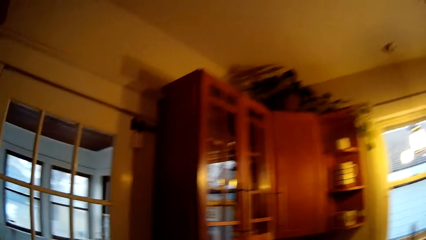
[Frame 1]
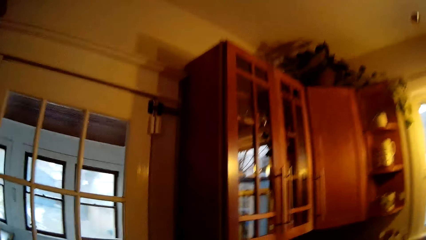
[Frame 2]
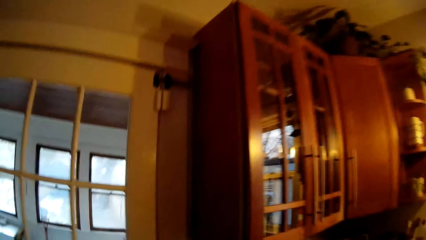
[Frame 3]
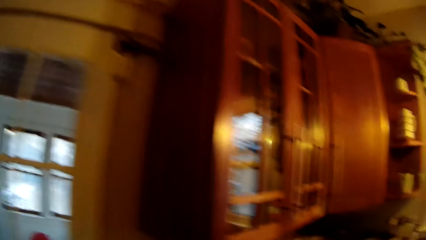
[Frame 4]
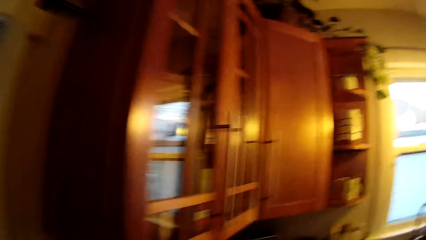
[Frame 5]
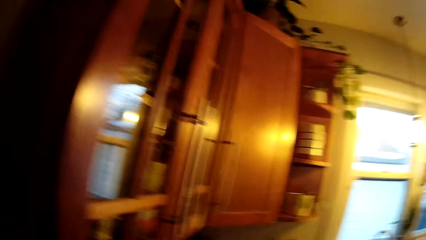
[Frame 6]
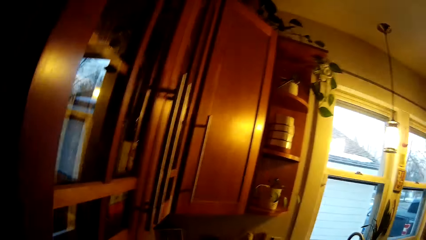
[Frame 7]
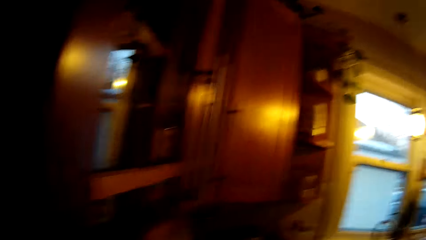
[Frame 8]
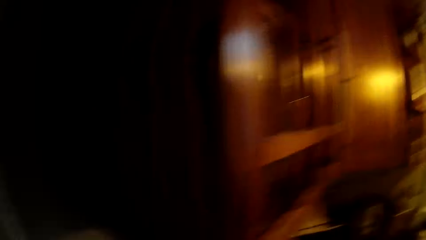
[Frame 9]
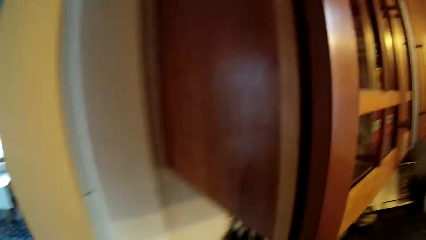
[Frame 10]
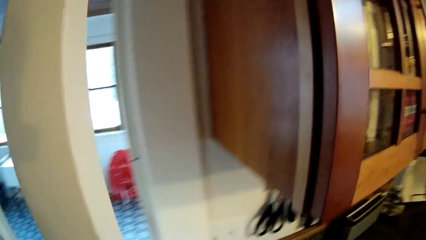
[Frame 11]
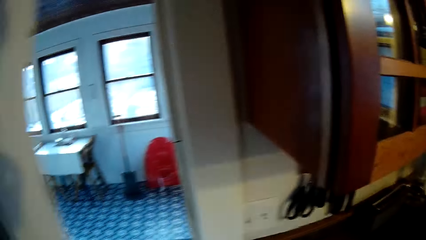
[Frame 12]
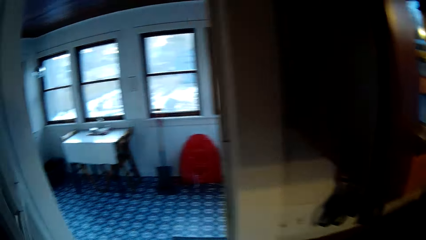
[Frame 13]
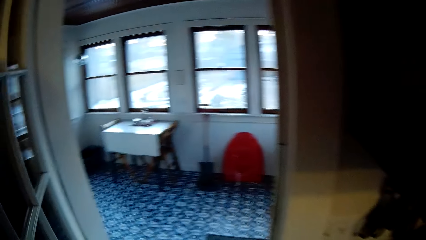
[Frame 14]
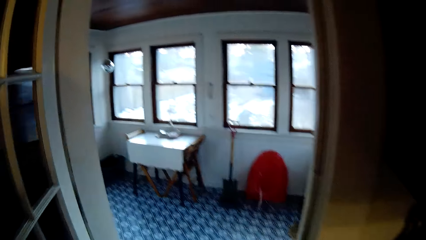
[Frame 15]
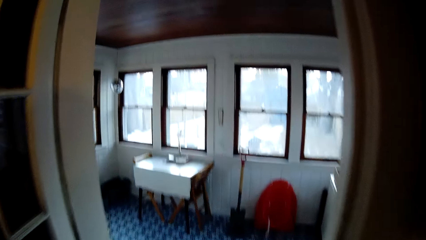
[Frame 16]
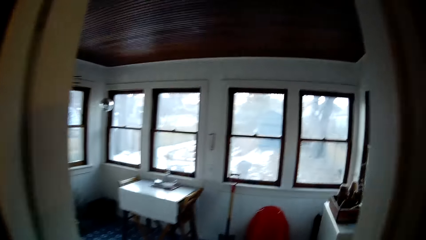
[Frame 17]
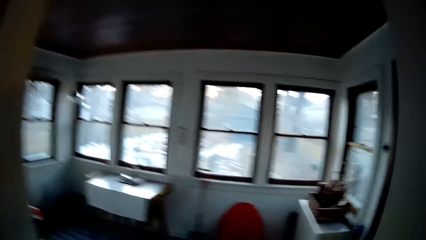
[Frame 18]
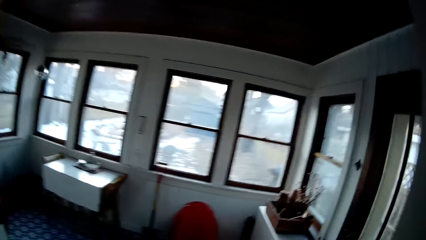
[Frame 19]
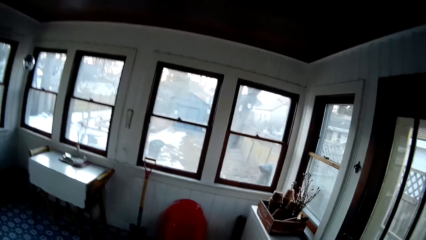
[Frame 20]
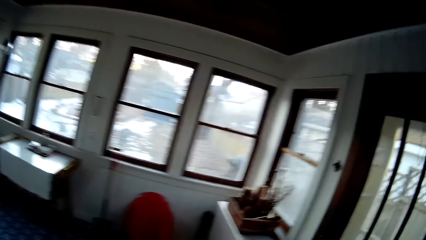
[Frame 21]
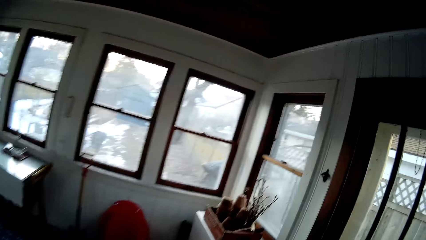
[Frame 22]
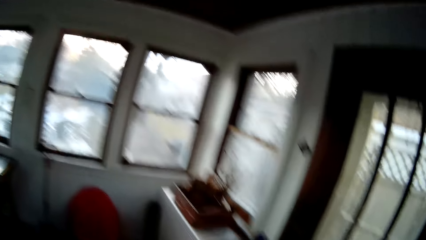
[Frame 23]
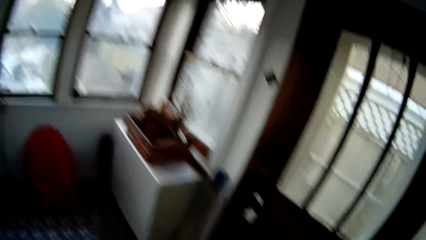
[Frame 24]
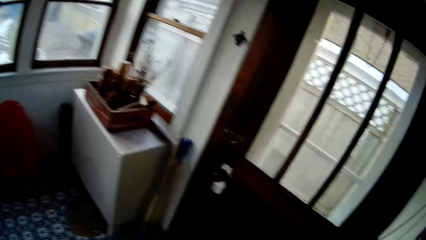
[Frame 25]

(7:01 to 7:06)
The camera wearer opens the door. They look around. They enter into a small room.

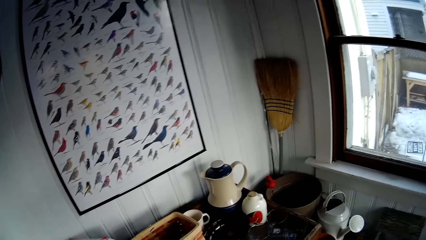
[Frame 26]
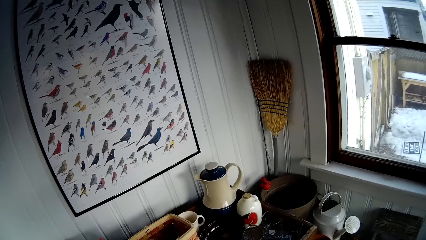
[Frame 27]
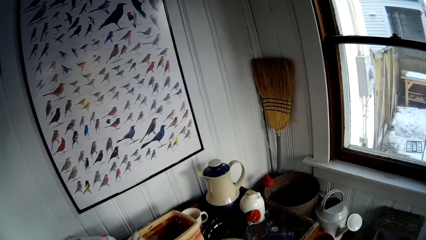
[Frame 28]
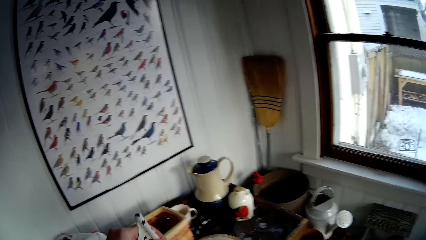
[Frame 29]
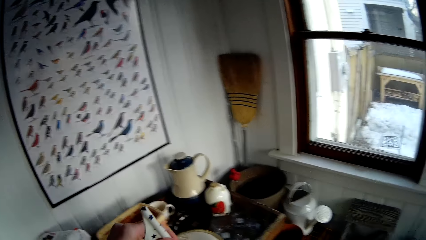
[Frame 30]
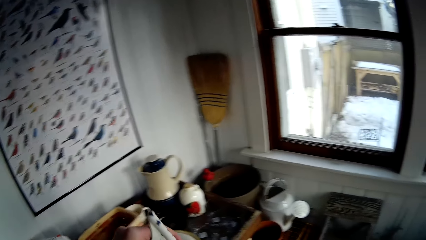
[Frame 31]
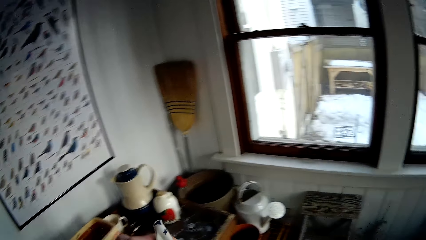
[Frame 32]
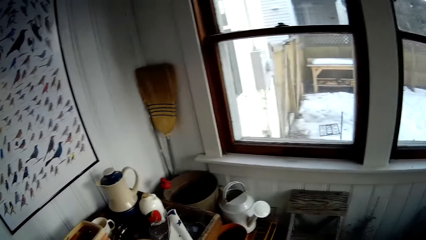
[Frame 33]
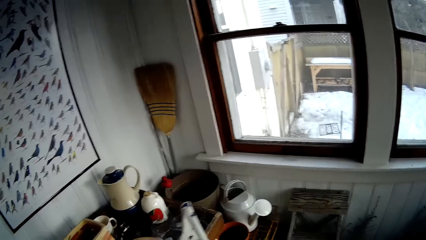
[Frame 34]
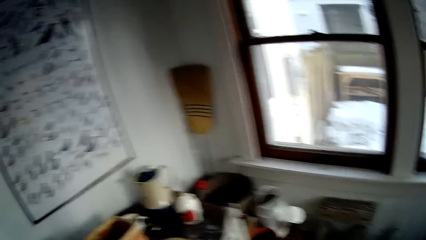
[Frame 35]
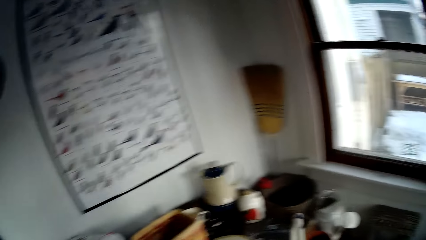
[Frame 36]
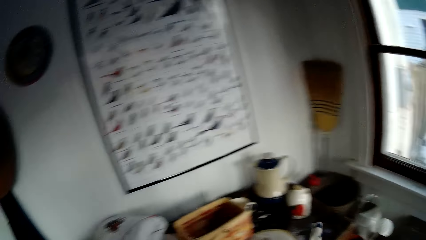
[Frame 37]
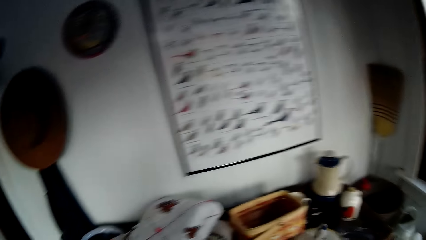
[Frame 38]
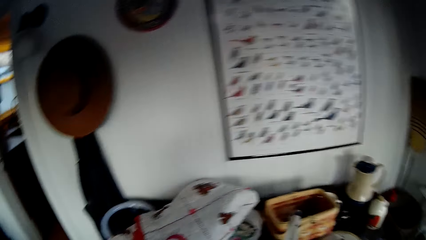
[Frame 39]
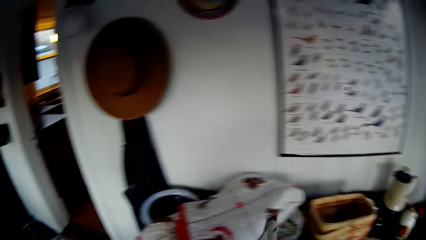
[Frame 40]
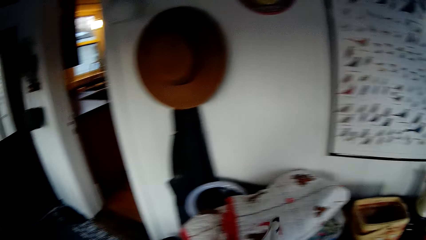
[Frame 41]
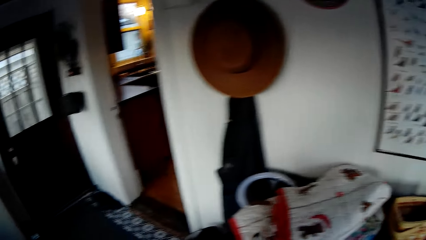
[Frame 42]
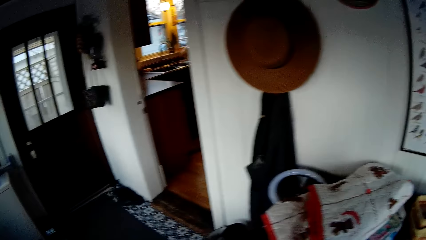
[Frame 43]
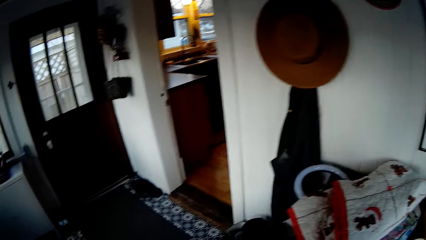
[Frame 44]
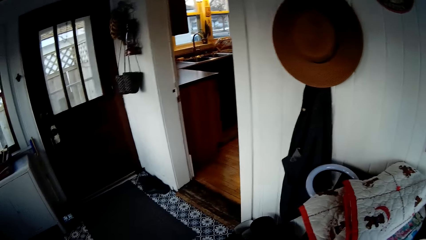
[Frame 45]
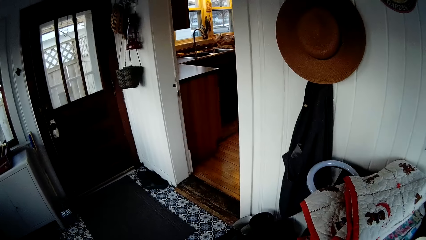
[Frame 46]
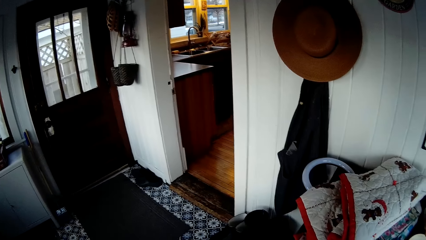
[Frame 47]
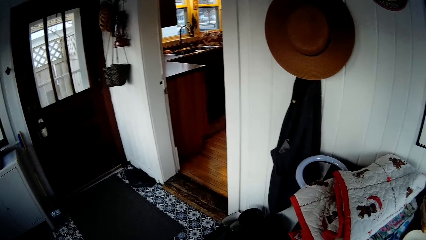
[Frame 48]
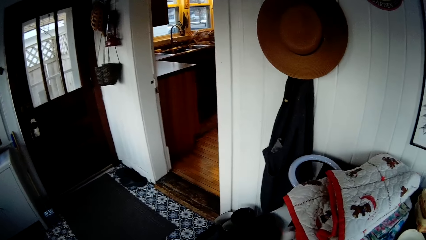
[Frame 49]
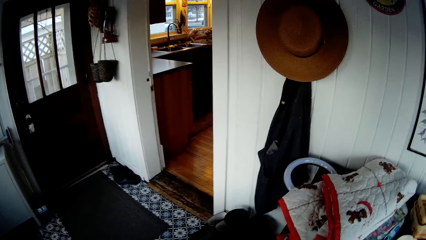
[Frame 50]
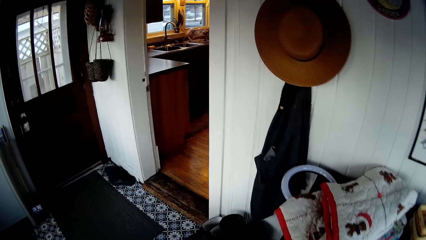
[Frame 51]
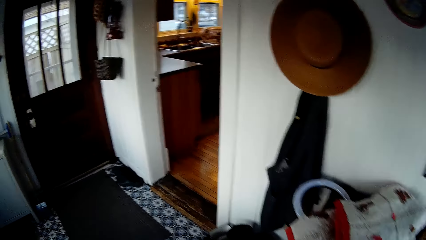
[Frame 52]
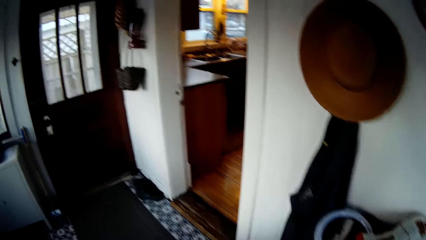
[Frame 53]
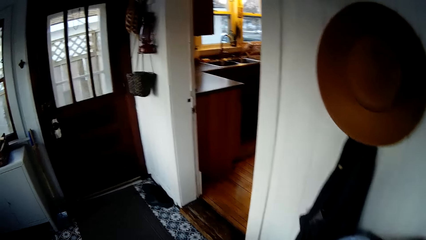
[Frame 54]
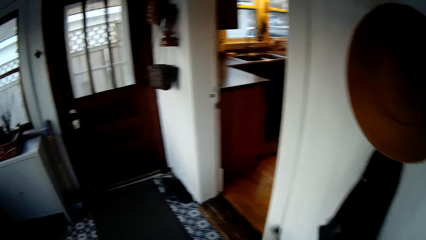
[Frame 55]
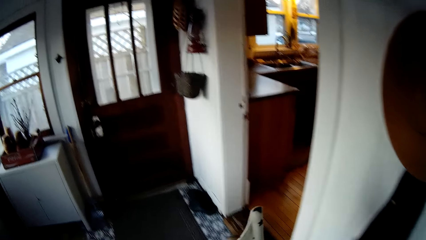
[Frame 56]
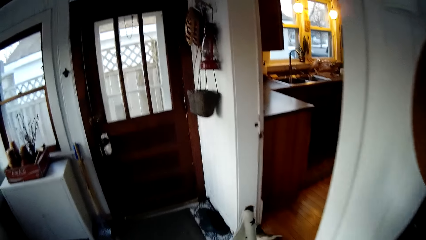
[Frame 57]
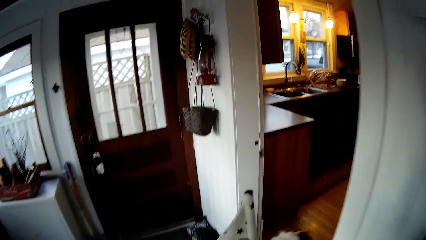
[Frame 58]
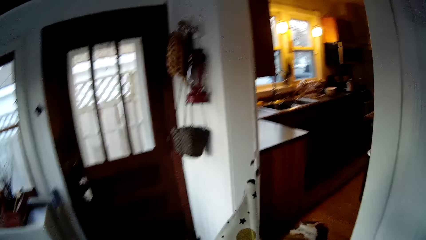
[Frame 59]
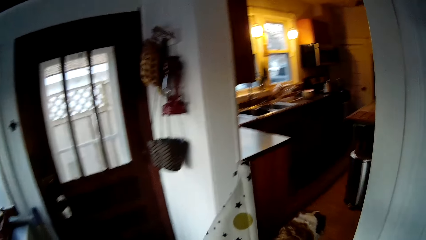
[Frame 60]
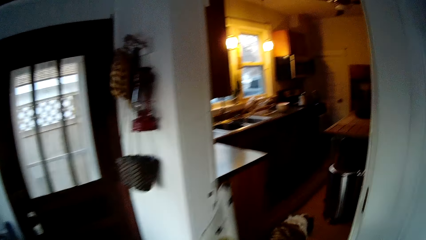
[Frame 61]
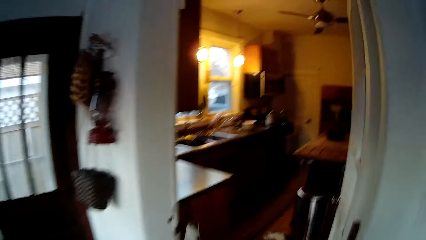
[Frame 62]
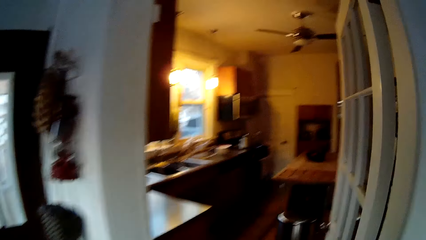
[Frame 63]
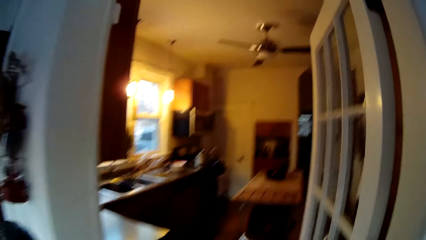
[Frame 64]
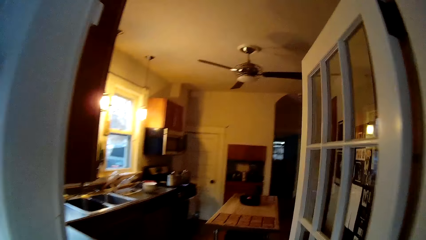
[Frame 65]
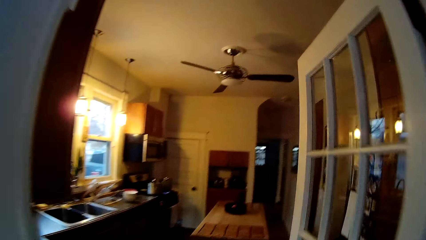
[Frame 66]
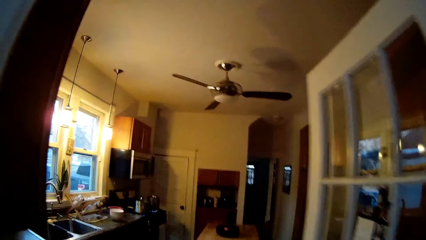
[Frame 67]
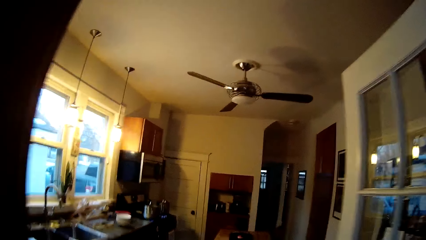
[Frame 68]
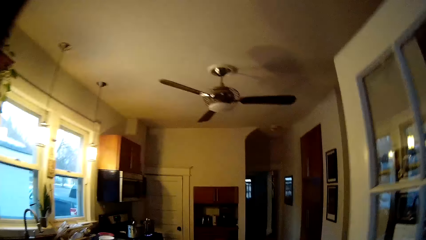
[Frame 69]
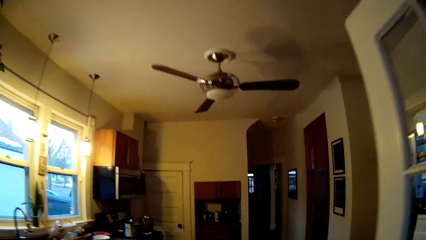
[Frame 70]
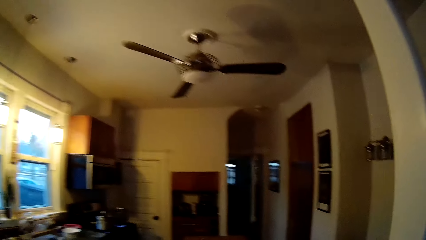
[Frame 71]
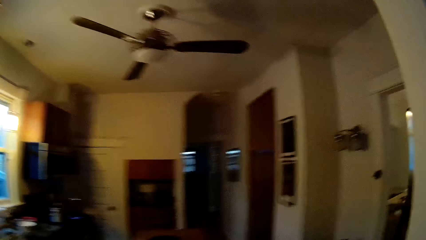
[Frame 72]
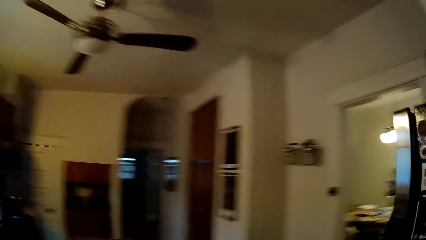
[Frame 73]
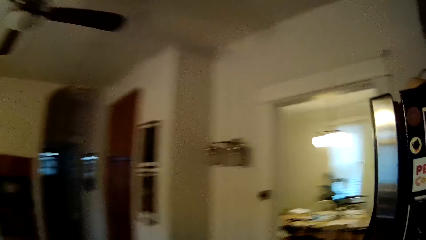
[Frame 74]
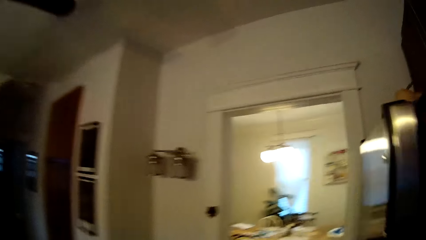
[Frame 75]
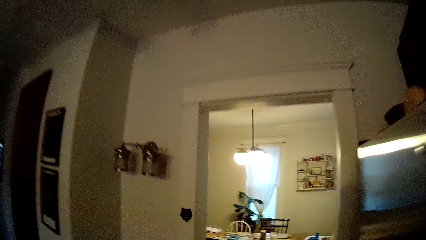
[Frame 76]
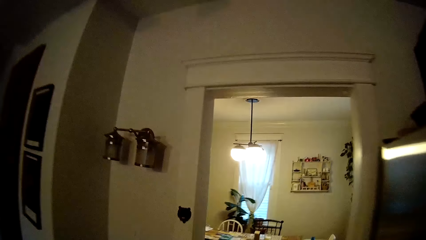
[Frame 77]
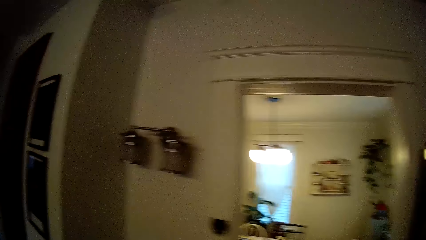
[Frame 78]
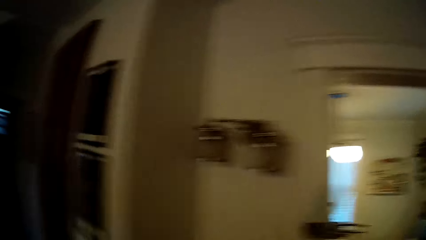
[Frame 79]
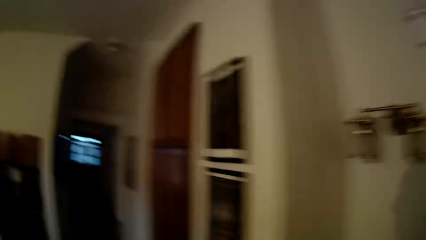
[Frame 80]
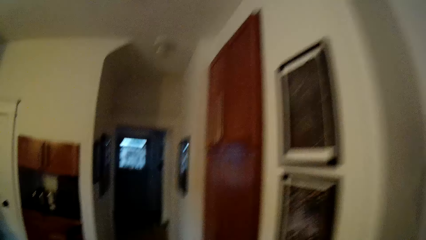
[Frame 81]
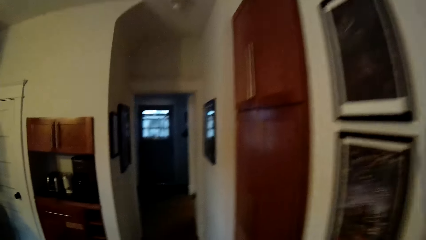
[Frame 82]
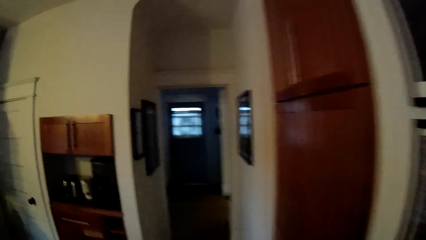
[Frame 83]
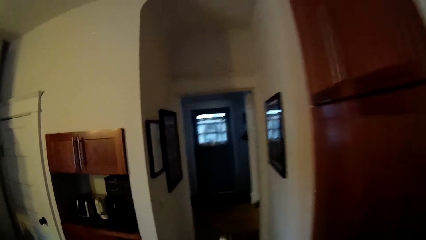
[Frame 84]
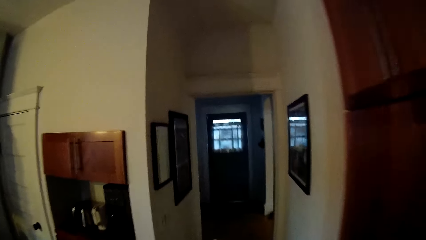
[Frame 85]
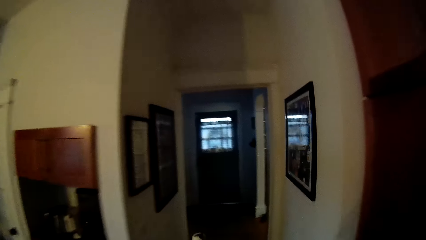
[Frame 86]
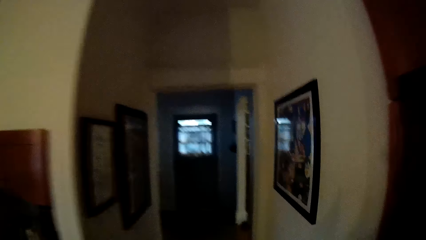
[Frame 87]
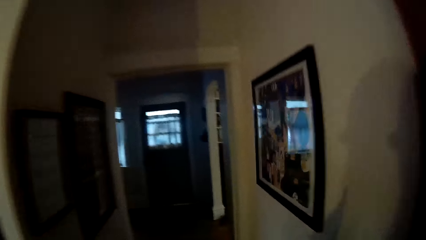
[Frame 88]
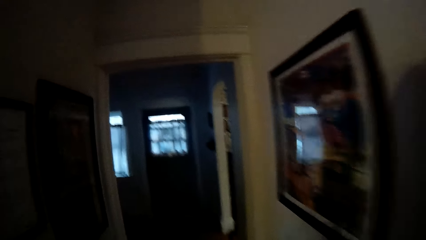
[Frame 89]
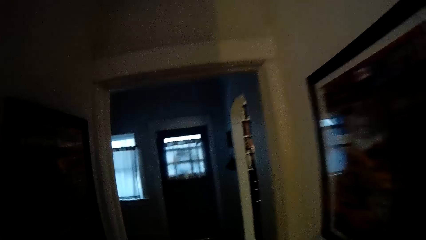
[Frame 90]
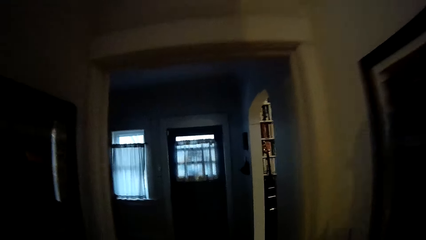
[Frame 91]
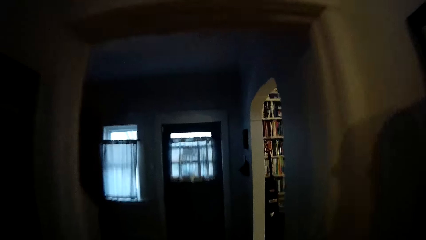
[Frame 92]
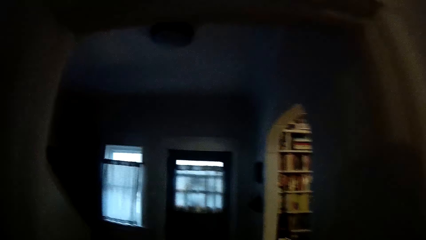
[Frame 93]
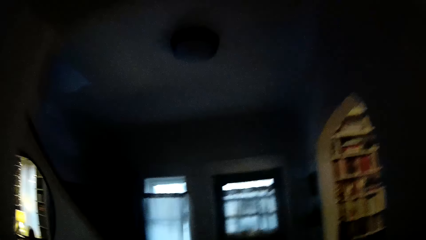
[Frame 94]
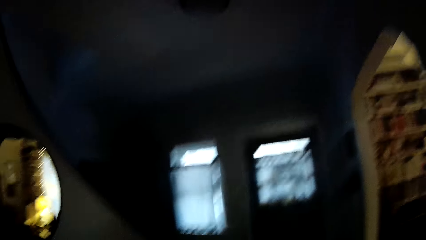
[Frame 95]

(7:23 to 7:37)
The camera wearer holds a flag with her left hand. She walks around the house. She moves towards a staircase.
